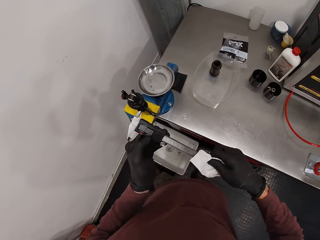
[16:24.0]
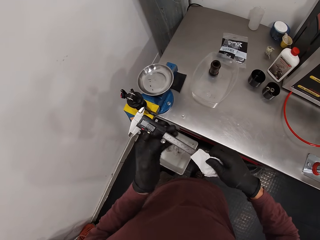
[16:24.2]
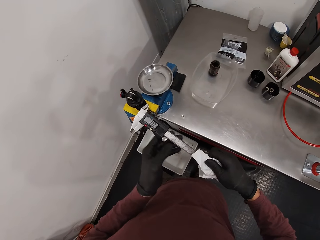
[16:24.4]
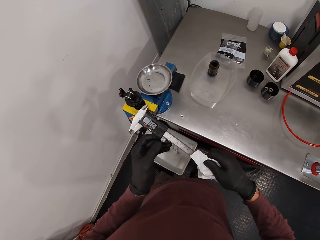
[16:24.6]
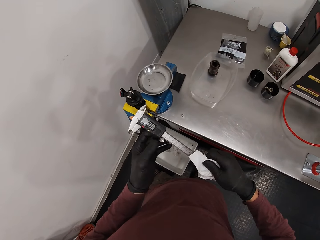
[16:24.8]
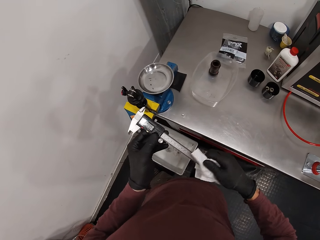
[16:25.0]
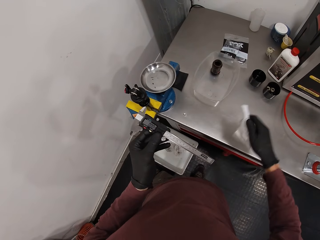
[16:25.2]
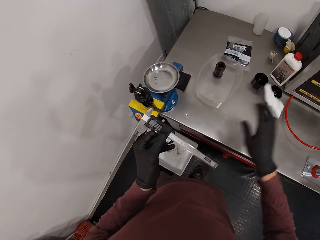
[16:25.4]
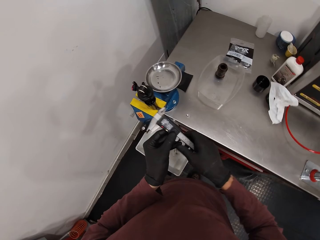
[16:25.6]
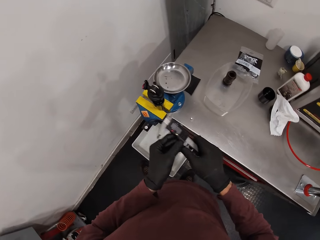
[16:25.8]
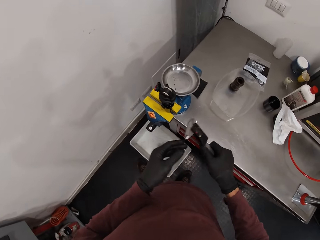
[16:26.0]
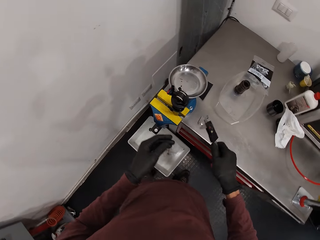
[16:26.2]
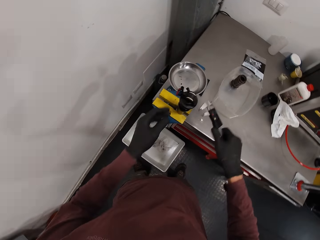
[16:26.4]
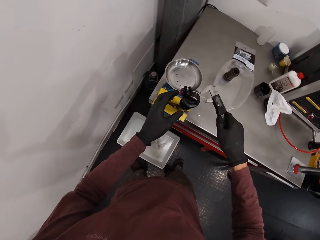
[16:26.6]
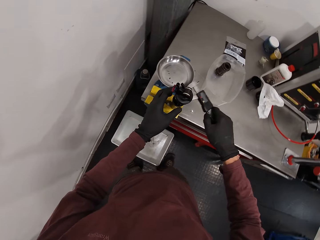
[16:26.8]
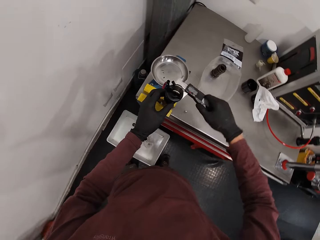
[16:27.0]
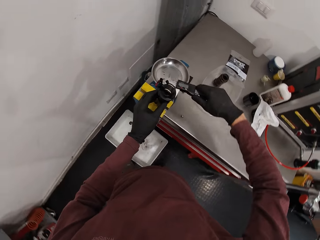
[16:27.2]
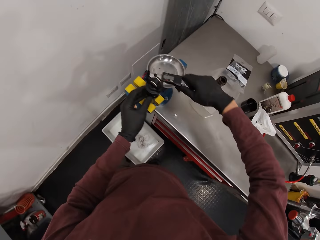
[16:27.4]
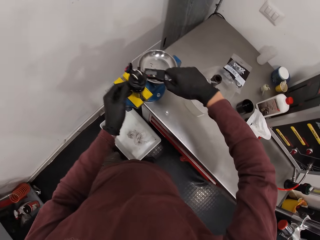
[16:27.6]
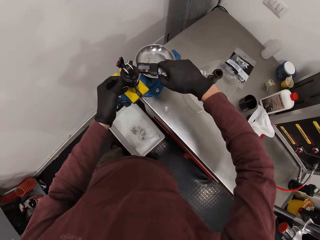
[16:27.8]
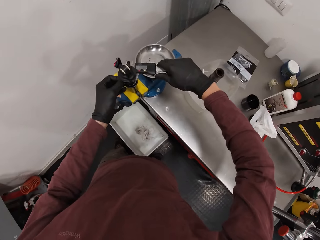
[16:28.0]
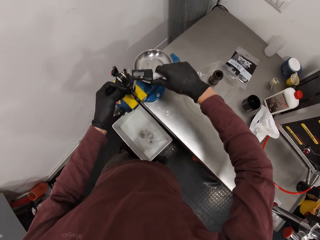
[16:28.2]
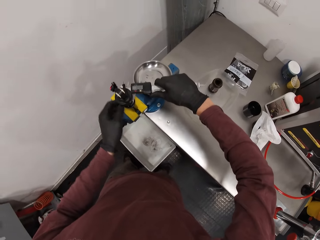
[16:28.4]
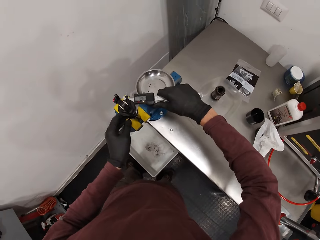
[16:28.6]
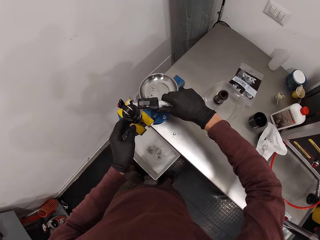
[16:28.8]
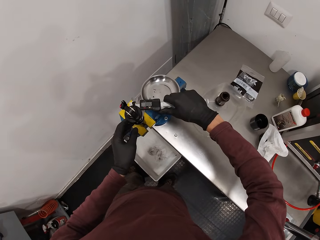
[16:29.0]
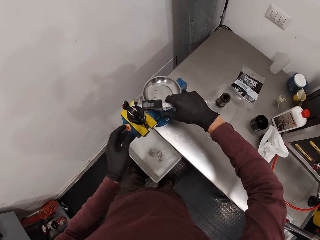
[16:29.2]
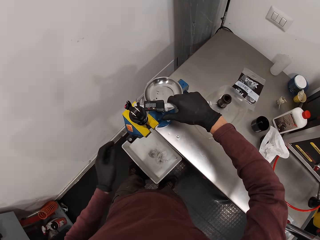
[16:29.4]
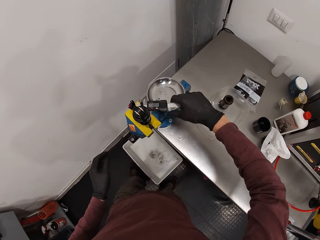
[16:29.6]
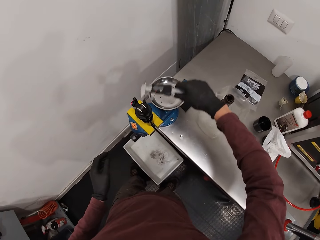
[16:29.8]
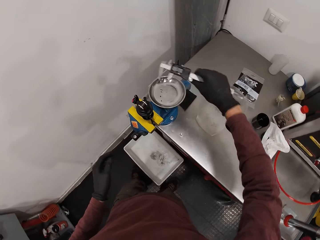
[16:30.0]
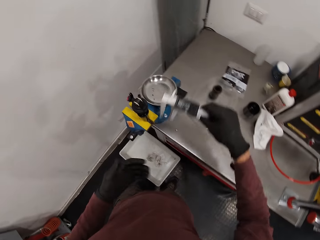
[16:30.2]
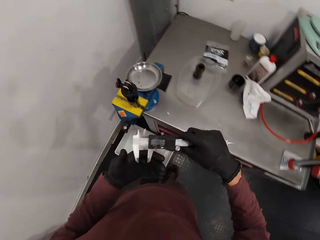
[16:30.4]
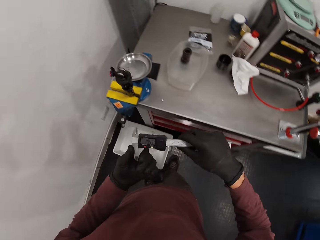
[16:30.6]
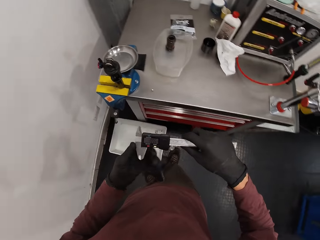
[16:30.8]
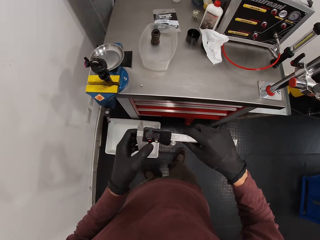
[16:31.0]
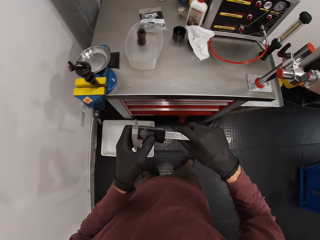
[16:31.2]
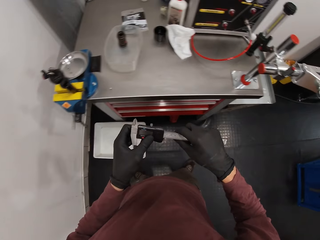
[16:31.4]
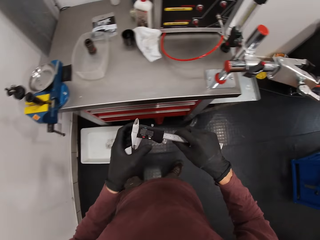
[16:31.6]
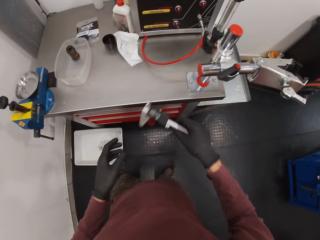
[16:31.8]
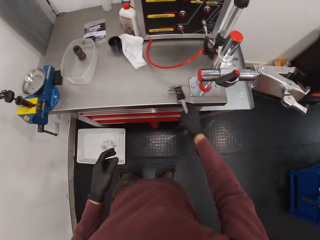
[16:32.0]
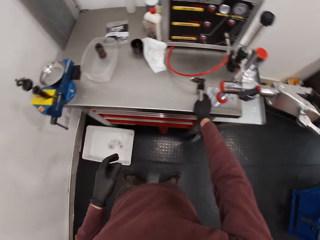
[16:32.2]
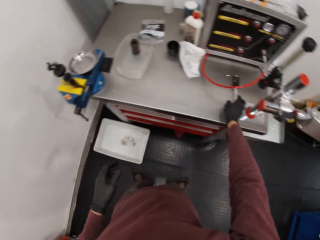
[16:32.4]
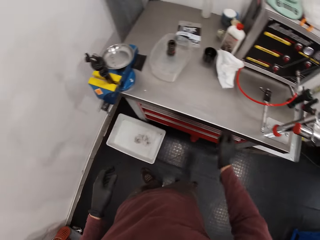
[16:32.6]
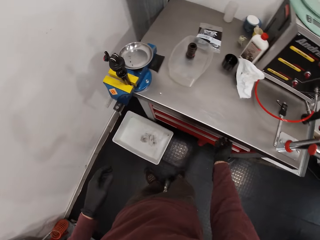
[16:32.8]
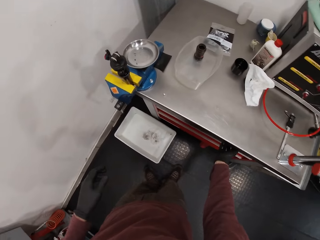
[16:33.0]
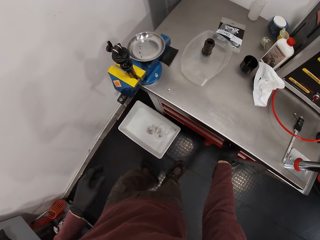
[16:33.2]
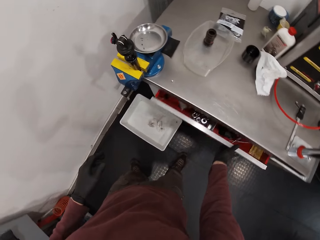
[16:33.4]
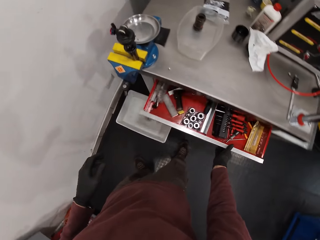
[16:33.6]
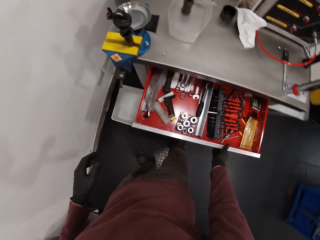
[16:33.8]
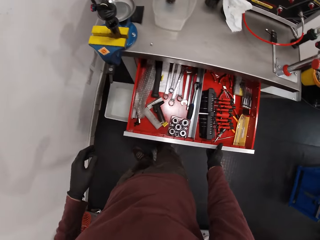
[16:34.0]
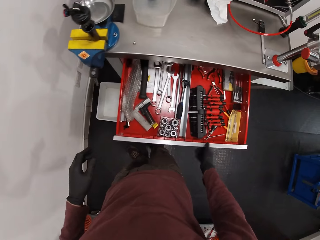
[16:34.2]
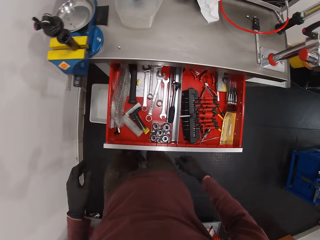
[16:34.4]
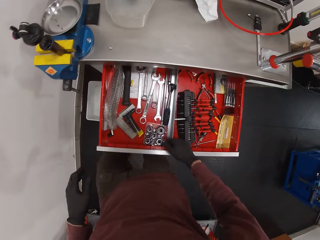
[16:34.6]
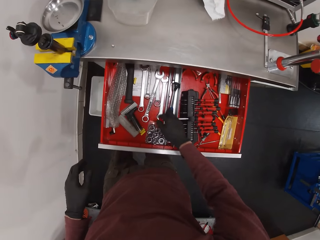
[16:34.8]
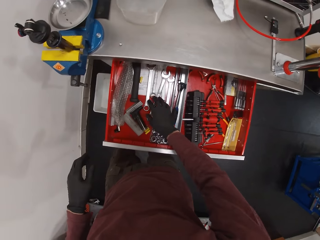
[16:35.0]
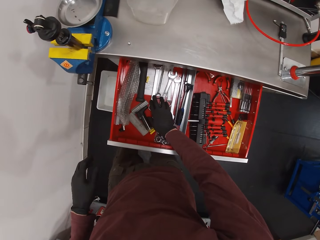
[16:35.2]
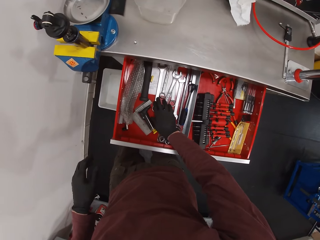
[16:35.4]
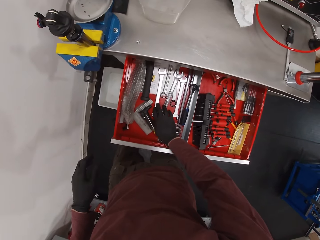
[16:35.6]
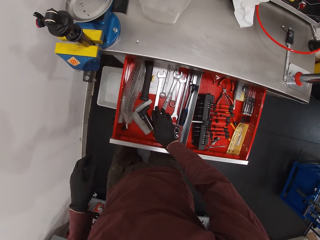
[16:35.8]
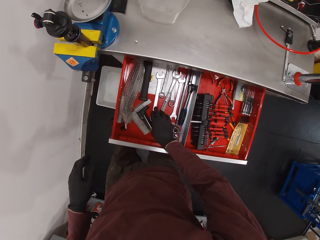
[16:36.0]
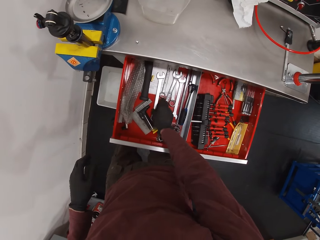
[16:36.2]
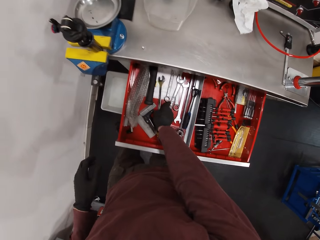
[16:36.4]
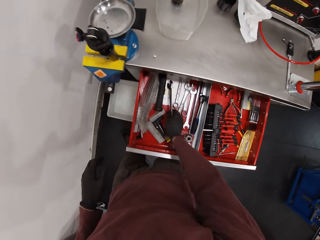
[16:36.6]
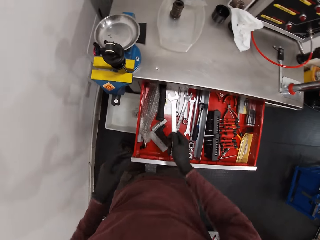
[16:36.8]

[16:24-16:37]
The camera wearer drops the toilet paper on the workbench with his right hand. He adjusts the vernier caliper with both hands. He holds the vernier caliper with his right hand. He holds the fox suspension float with his left hand. He measures the fox suspension float with the vernier caliper in his right hand. He adjusts the vernier caliper with his left hand. He drops the vernier caliper on the workbench with his right hand. He opens the tool chest with his right hand. He picks up a spanner from the tool chest with his right hand.

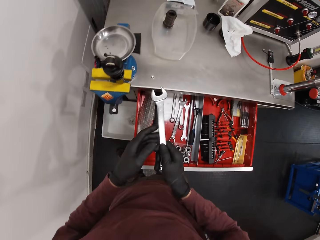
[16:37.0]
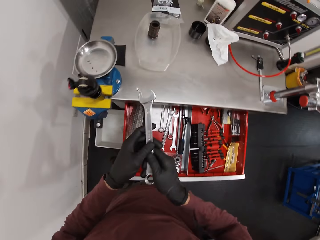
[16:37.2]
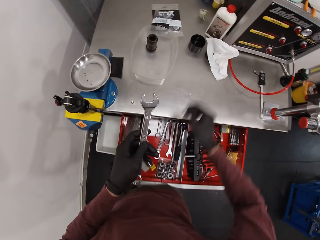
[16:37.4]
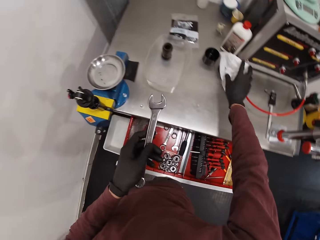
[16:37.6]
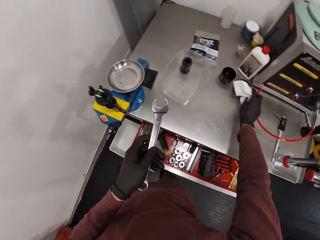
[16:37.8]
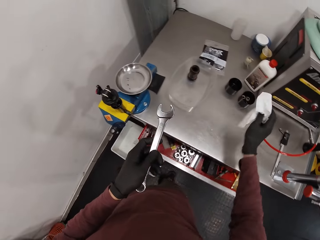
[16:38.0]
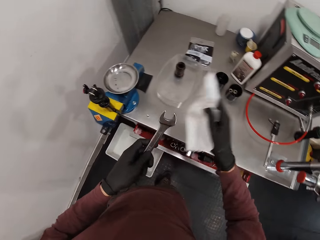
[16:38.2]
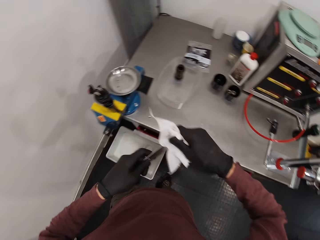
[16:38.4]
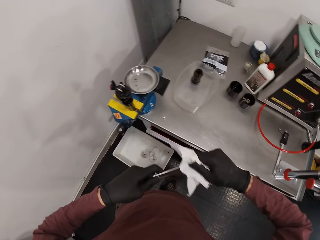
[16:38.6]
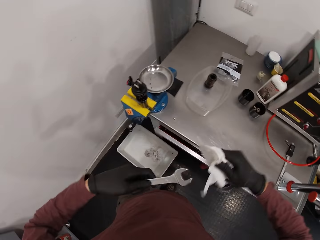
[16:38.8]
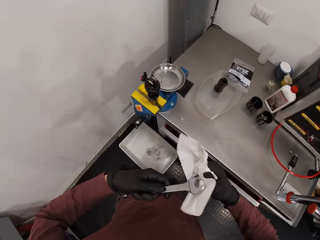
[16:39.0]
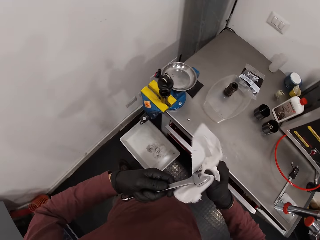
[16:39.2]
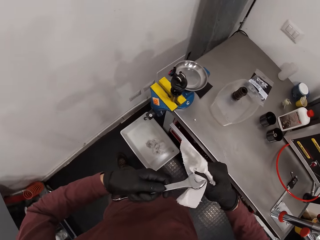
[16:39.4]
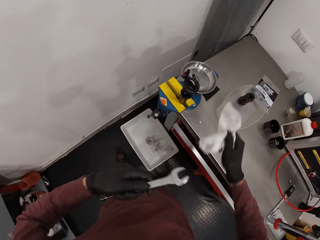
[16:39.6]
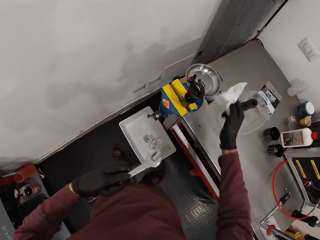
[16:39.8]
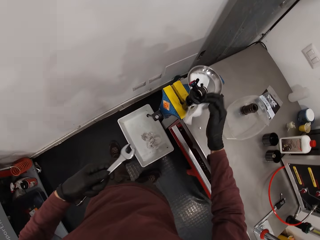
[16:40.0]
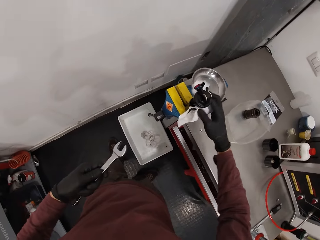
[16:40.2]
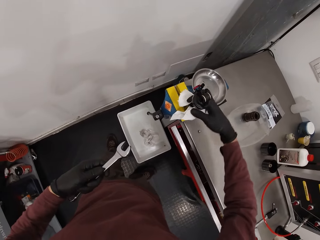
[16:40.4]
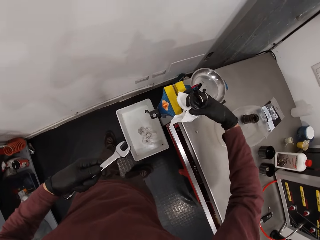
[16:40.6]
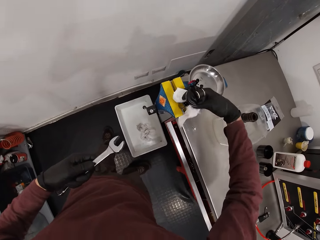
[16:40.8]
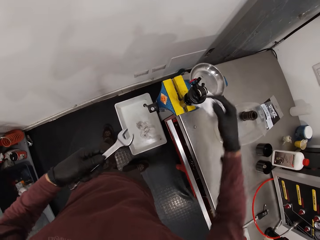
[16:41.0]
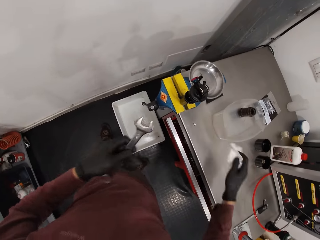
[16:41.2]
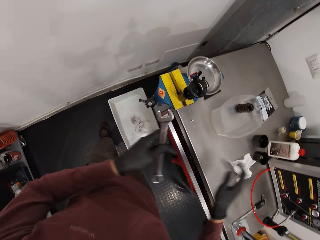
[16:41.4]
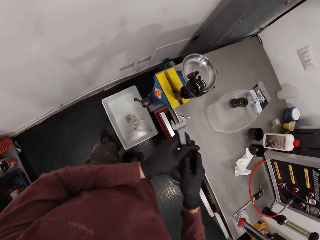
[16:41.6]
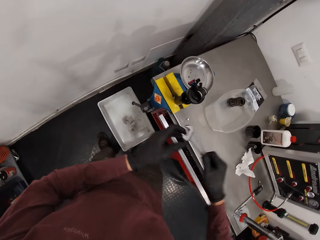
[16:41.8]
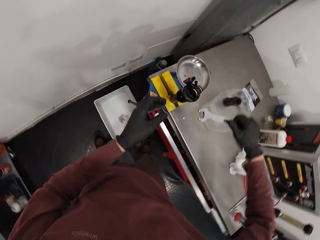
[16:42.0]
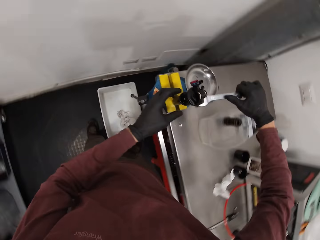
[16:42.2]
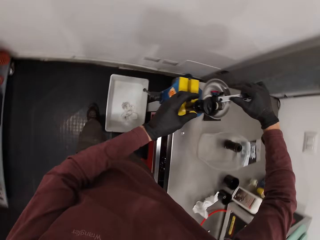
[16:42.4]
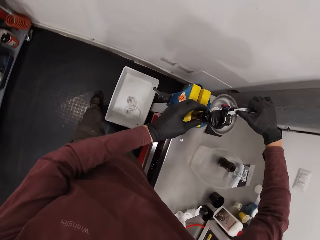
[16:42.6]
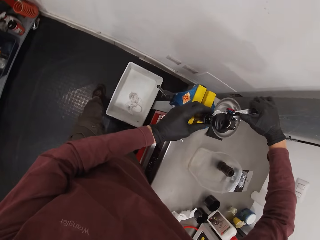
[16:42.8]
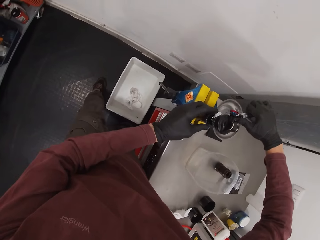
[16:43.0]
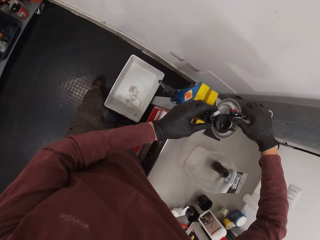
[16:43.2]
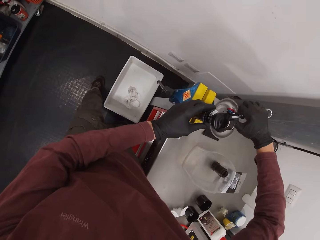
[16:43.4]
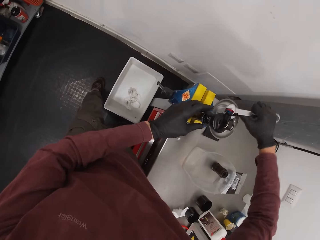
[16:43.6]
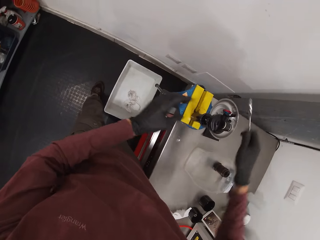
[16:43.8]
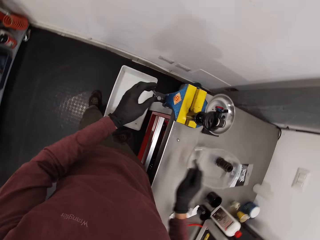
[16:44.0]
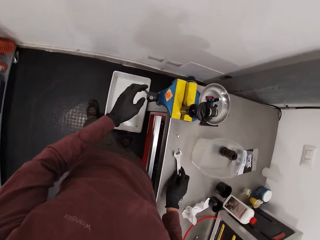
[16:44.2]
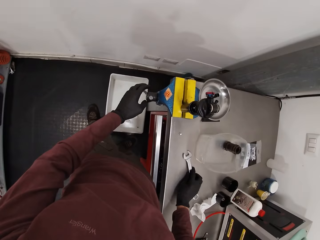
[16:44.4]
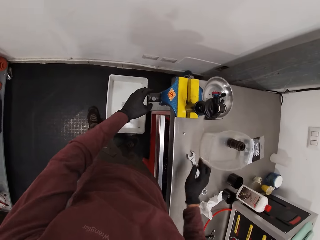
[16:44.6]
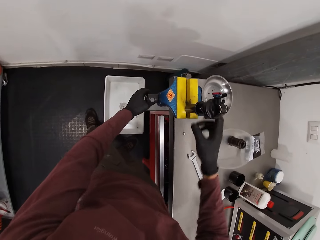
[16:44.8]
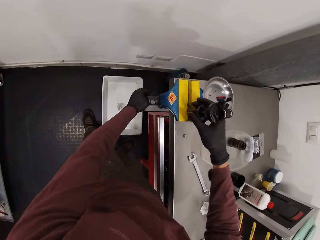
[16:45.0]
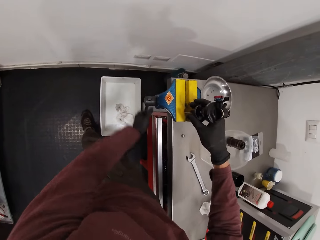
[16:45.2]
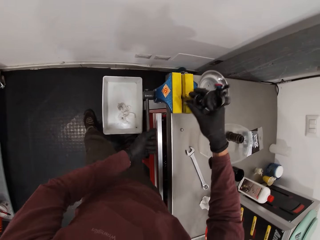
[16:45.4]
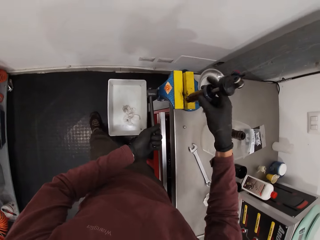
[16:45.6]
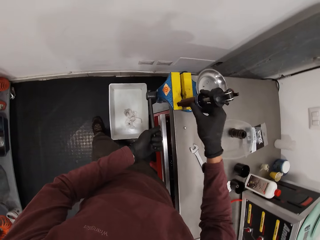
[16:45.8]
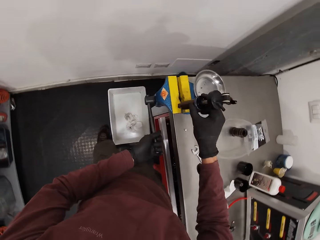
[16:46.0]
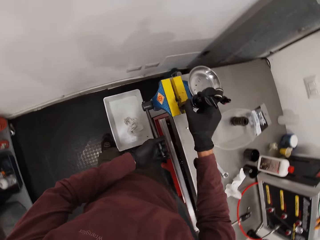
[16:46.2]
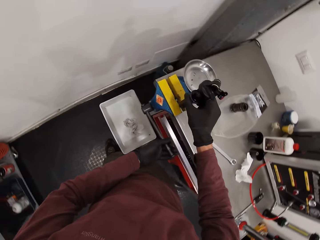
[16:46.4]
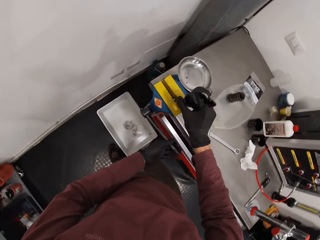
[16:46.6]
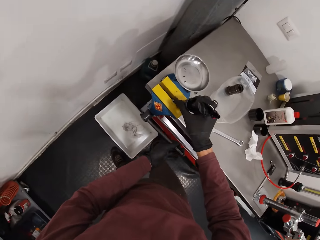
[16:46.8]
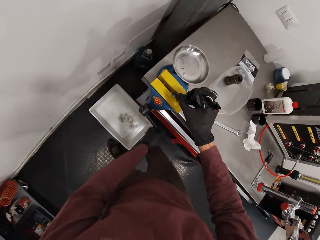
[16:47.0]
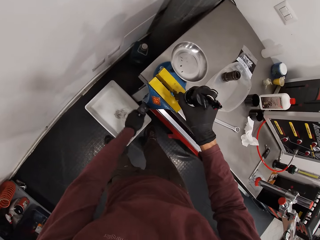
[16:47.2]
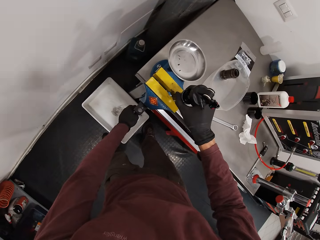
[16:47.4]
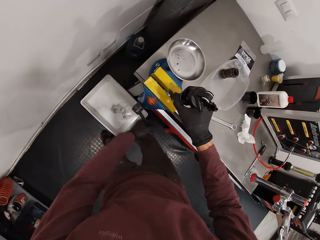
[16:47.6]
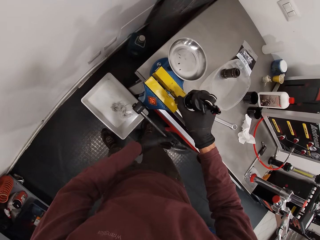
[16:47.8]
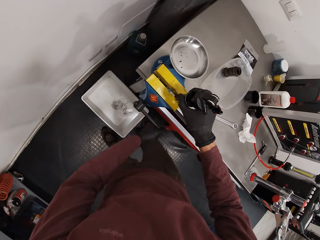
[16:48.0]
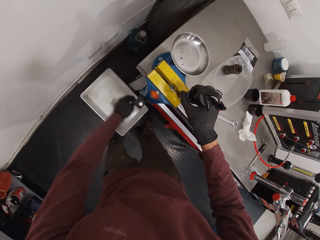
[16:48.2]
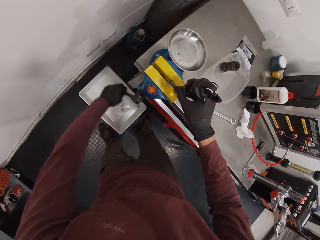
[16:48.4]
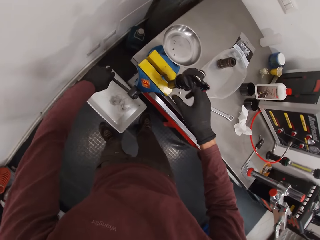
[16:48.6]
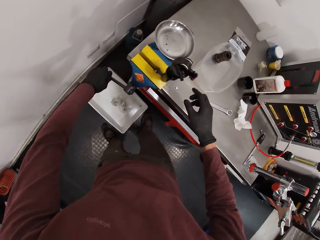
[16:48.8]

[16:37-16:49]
The camera wearer passes the spanner from his right hand to his left hand. He picks up the toilet paper from the workbench with his right hand. He wipes the spanner with the toilet paper. He wipes the fox suspension float with the toilet paper in his right hand. He drops the toilet paper on the workbench with his right hand. He passes the spanner from his left hand to his right hand. He grips the fox suspension float with the spanner in his right hand. He turns the handle of the bench vice with his left hand. He removes the fox suspension float with his right hand. He inserts the fox suspension float in the bench vice with his right hand.
